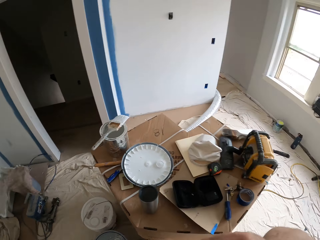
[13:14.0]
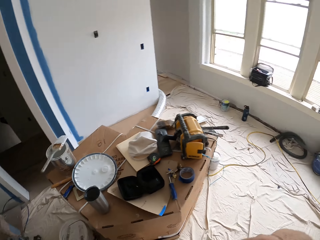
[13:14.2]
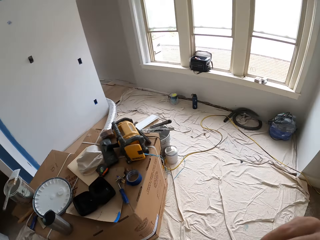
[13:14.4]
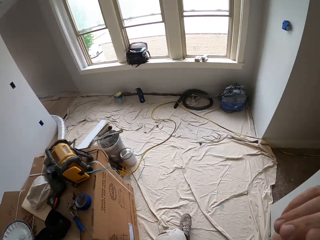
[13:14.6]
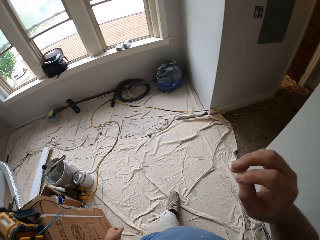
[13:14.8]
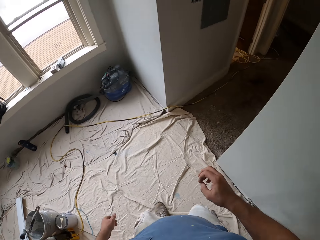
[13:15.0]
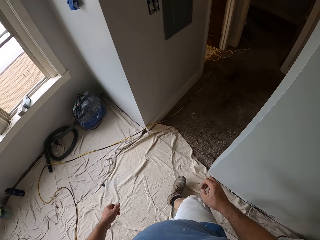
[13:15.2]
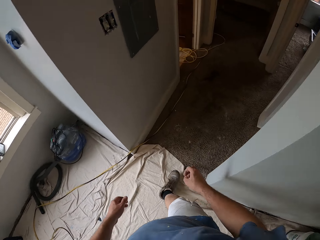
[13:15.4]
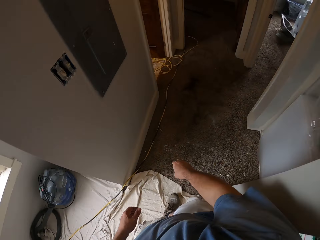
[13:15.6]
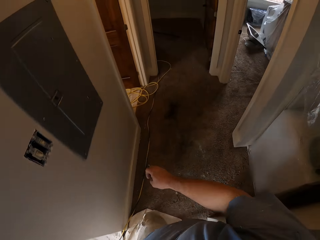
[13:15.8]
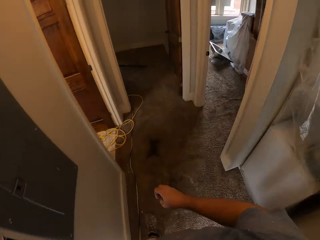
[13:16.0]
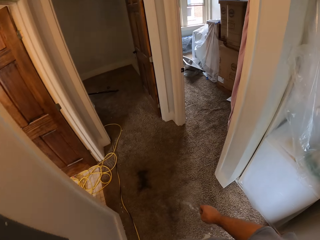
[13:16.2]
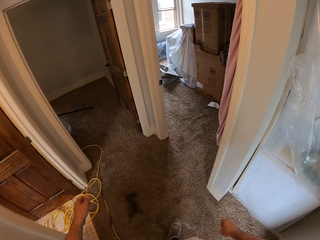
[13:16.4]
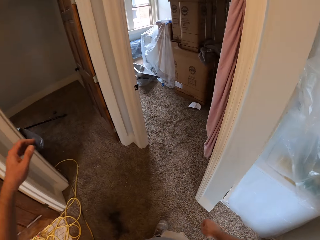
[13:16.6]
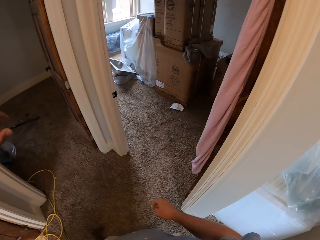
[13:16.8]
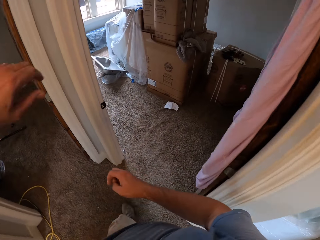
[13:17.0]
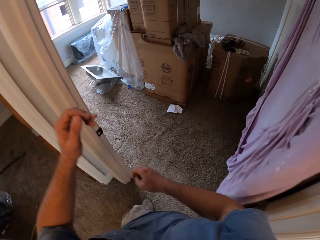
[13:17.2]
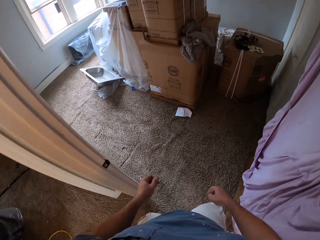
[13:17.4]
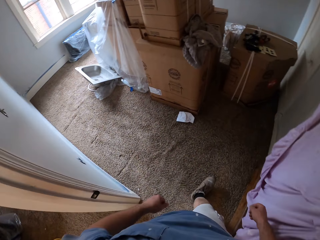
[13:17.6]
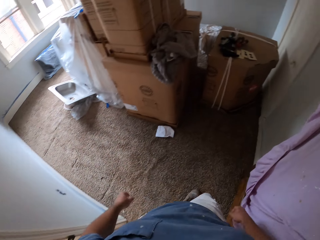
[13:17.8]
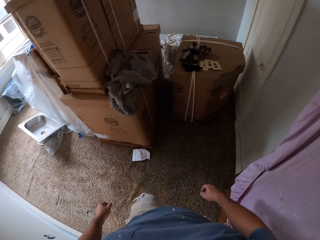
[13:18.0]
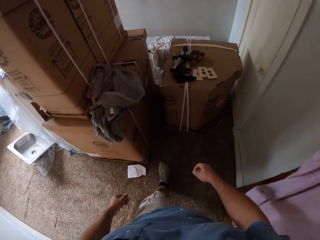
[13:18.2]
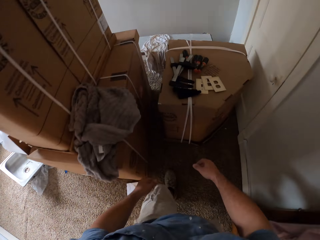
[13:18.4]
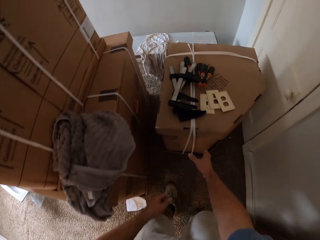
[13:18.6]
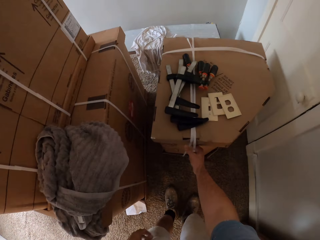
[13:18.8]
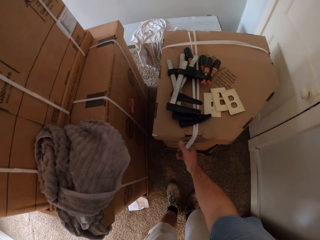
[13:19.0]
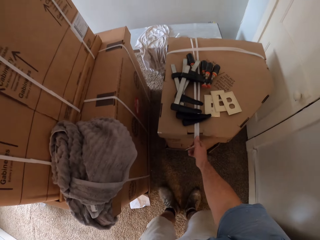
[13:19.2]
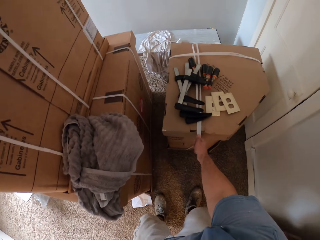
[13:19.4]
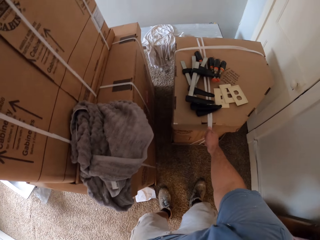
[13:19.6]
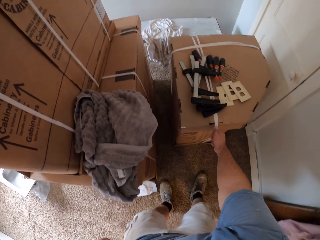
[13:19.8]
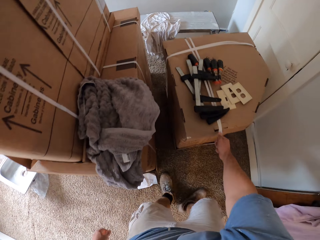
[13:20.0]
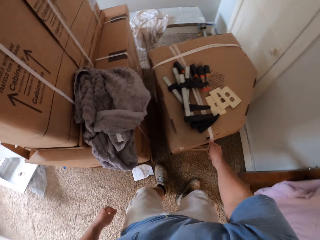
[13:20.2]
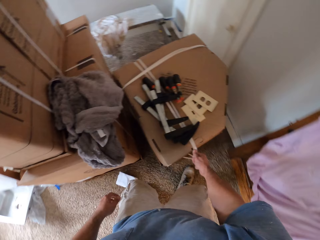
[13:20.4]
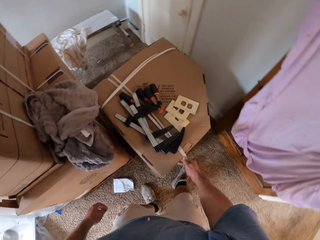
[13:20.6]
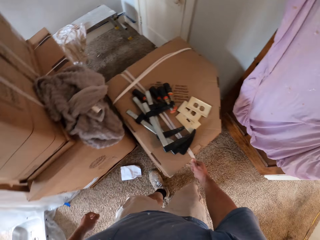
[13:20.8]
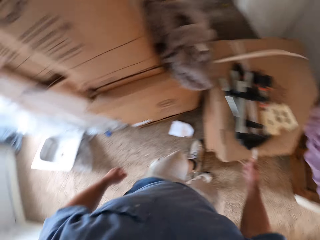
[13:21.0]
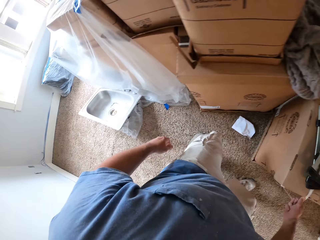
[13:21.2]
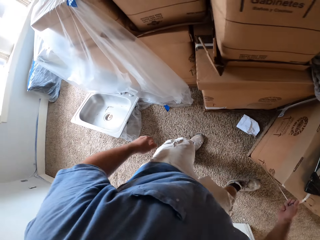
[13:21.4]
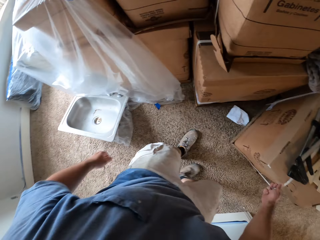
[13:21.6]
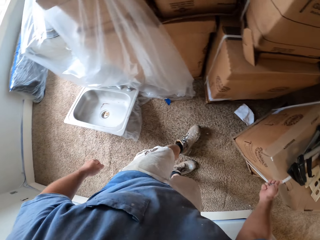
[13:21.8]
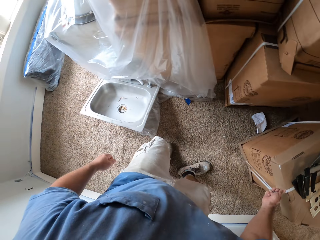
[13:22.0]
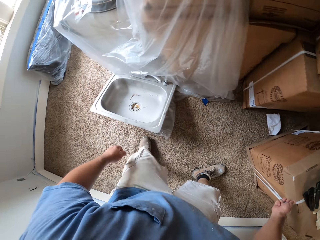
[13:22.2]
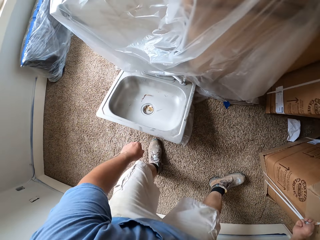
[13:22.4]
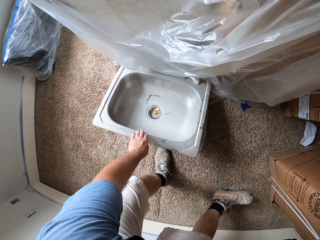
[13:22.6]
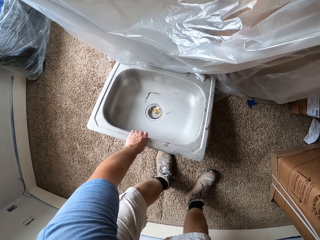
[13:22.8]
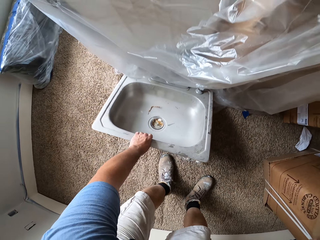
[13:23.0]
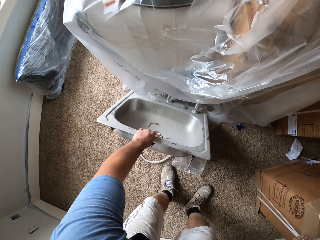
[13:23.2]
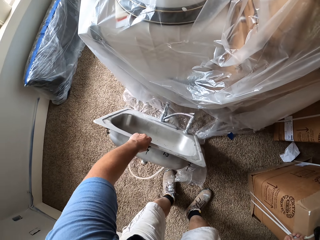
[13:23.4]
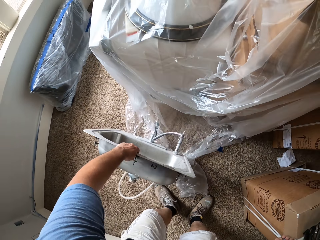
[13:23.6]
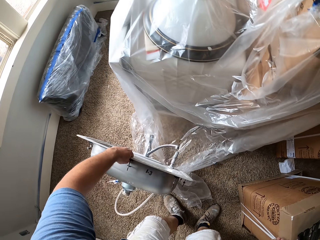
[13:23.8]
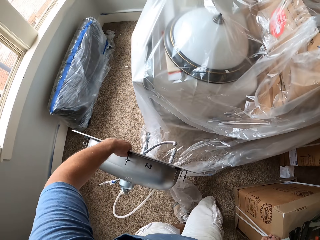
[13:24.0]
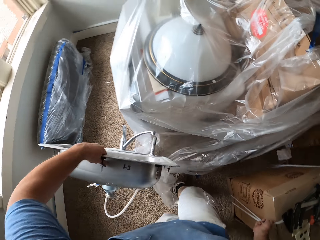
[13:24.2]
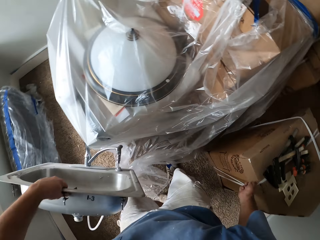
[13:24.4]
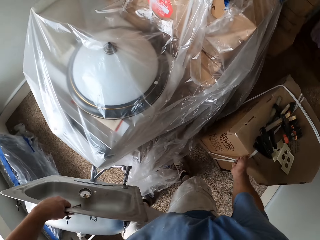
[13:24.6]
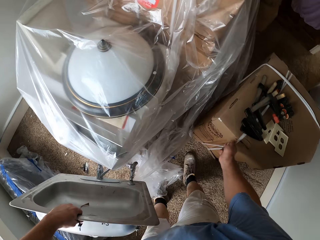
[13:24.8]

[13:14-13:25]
The camera wearer walks back to the room which he was painting. He leaves the room. He enters the previous room. He pushes a box. He holds the carton strap with his right hand and pulls the carton with the strap. He picks up a wash sink from the floor with his left hand.

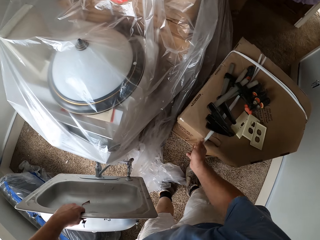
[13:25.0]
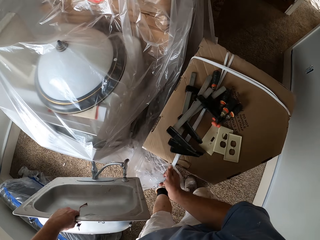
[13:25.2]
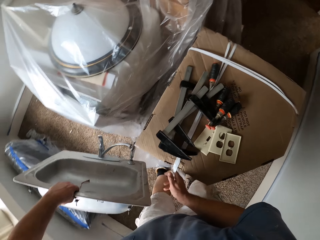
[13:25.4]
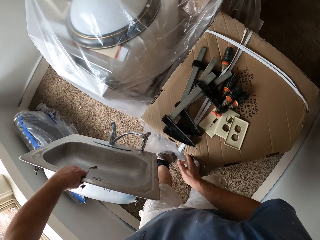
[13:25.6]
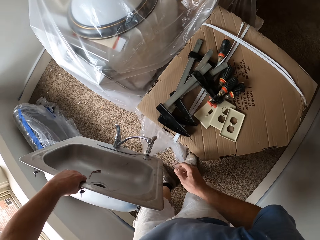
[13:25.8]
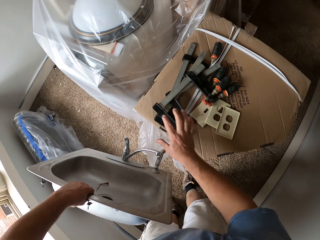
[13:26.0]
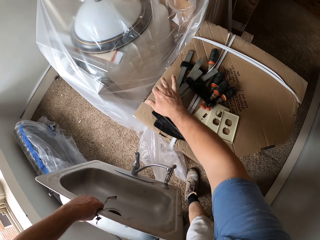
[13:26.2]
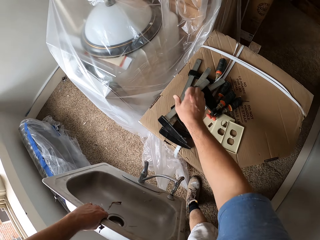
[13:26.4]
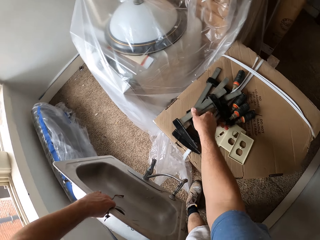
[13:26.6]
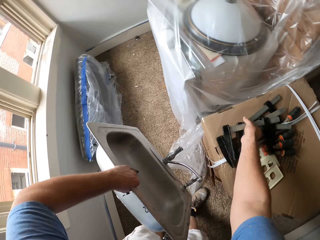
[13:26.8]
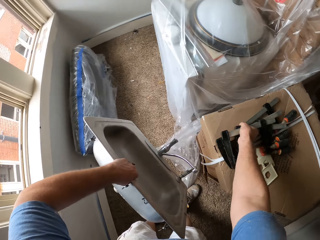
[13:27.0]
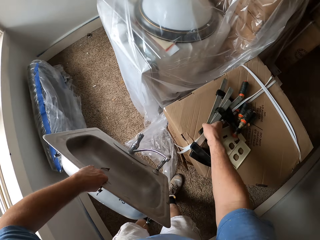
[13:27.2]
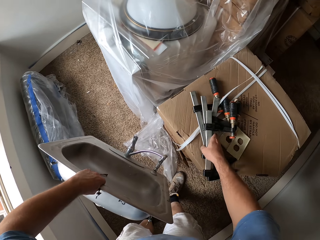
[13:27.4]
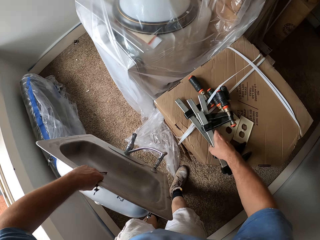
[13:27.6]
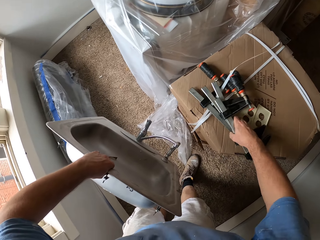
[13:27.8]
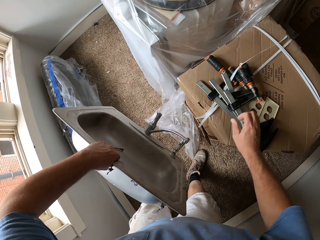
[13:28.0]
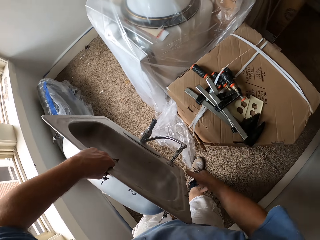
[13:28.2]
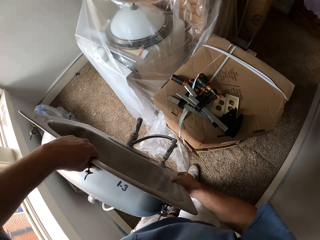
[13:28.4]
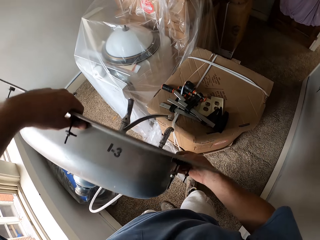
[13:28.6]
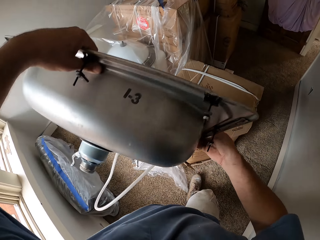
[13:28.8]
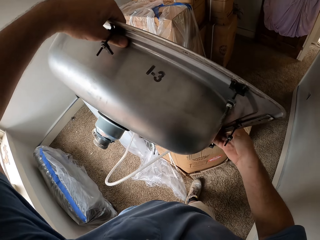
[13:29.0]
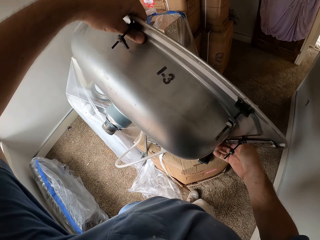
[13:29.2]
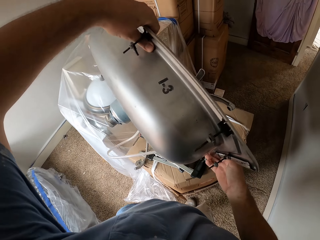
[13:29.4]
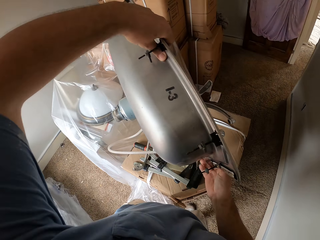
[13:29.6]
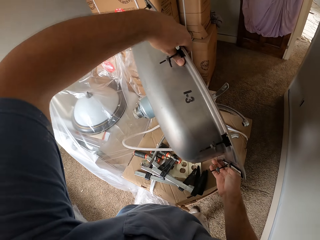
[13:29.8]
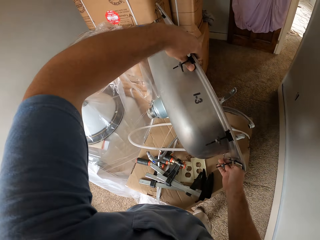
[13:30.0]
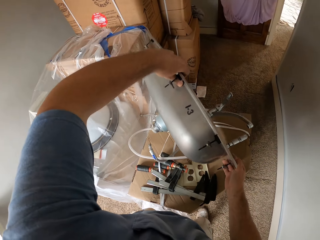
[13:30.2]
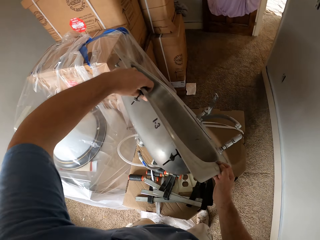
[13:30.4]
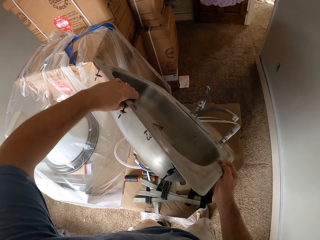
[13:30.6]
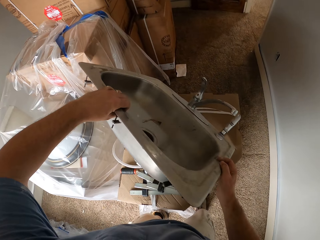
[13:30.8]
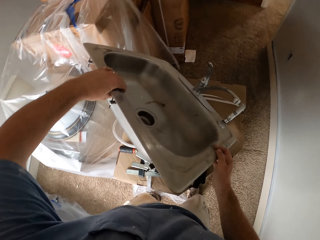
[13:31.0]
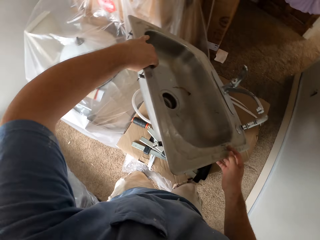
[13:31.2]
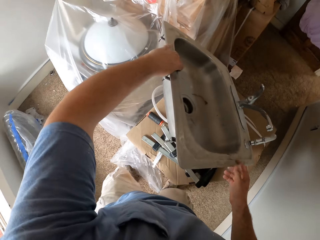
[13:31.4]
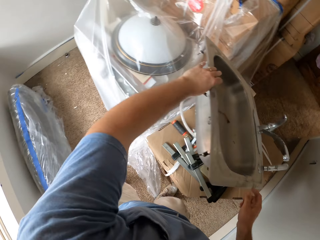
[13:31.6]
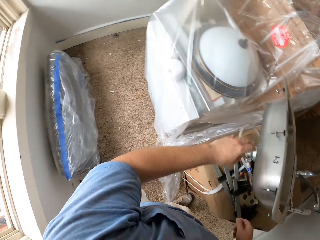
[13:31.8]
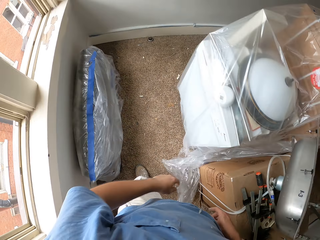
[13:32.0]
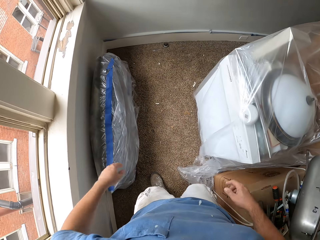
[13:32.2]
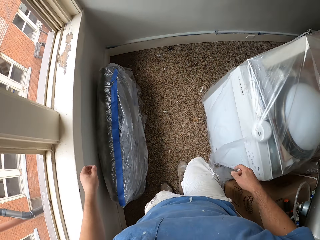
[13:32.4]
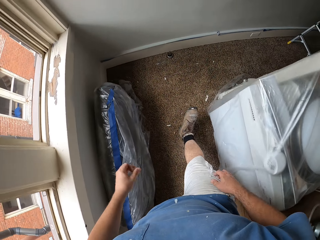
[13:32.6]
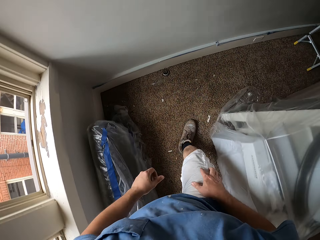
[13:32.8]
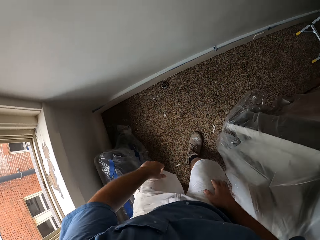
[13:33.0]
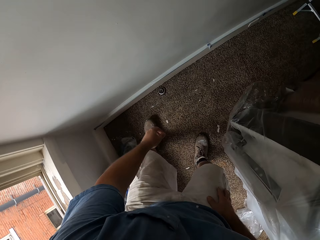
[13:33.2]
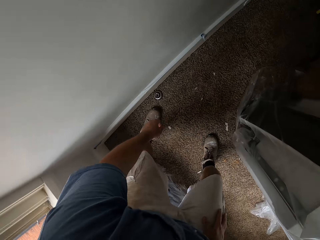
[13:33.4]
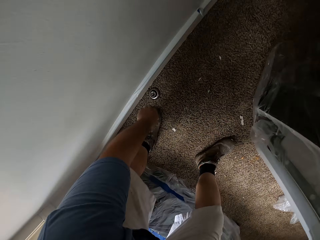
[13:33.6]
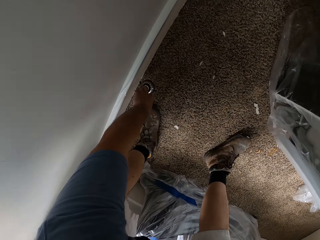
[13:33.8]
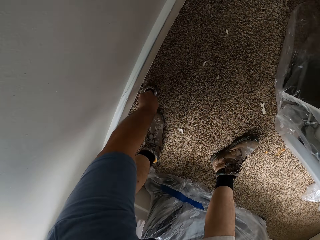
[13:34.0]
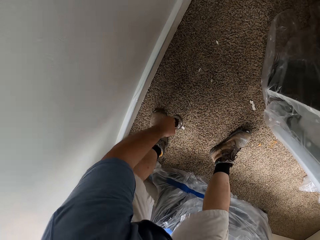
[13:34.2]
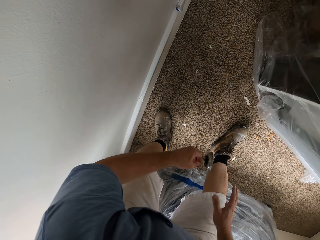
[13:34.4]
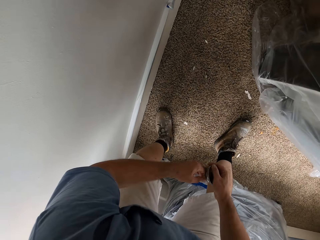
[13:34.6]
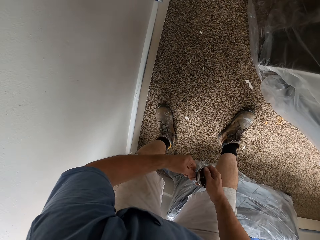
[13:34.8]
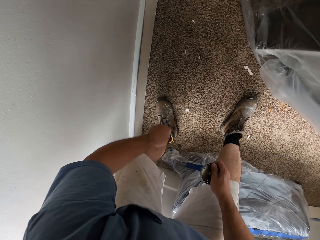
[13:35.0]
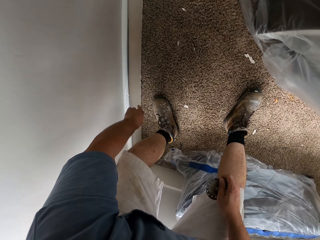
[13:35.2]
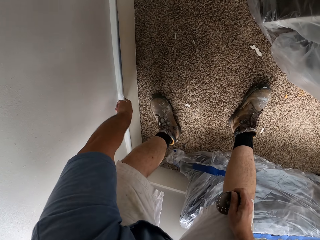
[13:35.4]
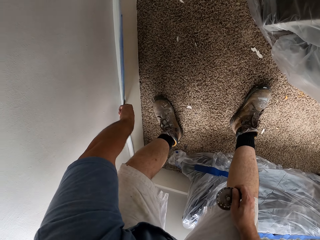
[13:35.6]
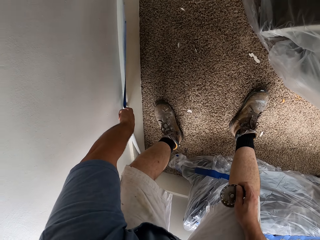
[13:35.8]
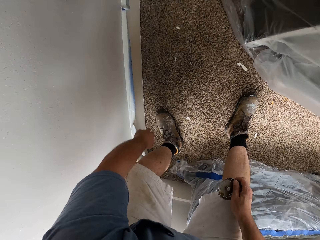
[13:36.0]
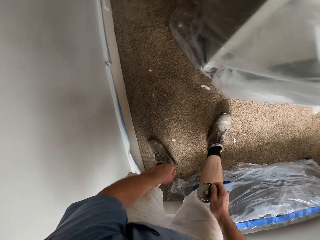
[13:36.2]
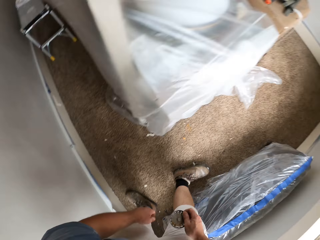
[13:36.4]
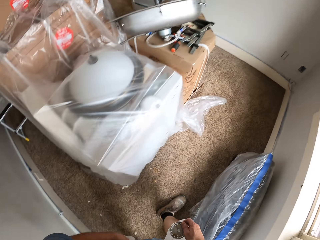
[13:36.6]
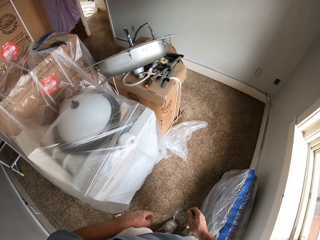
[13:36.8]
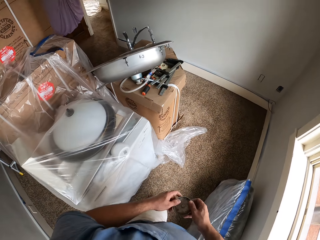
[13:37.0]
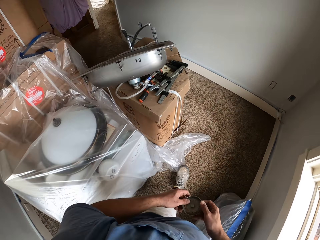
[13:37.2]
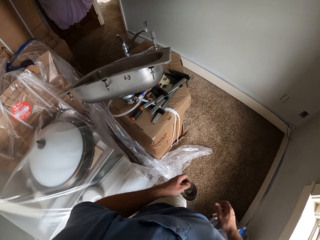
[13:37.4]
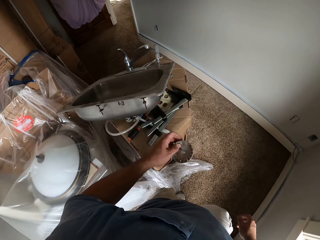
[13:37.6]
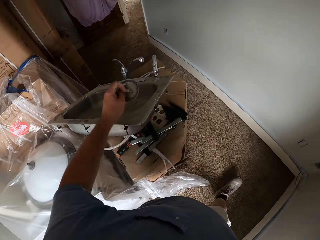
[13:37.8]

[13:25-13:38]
The camera wearer adjusts clamps on a carton with his right hand. He drops the wash sink on the carton. He picks up a wash sink sieve from the floor with his left hand. He passes the sieve from his left hand to his right hand. He adjusts a part of the wall with his left hand.
